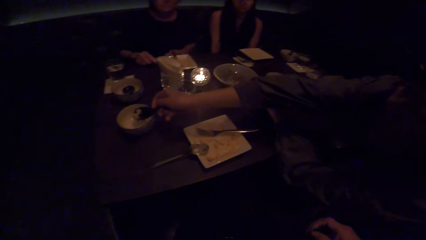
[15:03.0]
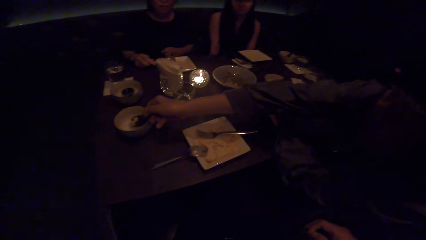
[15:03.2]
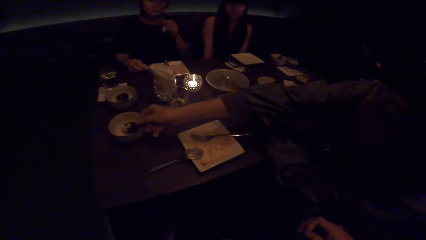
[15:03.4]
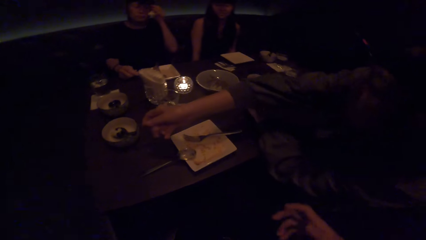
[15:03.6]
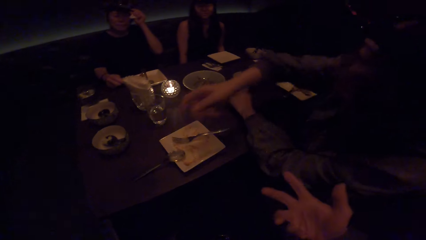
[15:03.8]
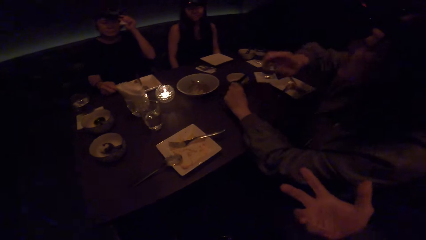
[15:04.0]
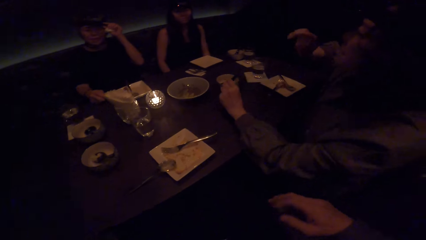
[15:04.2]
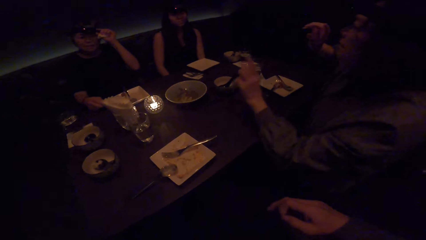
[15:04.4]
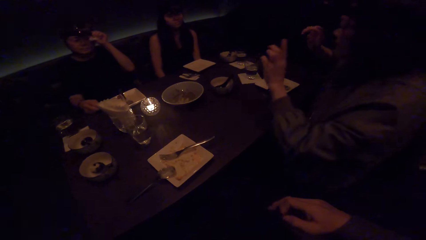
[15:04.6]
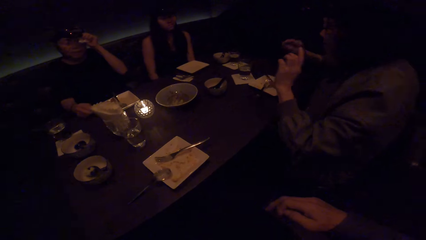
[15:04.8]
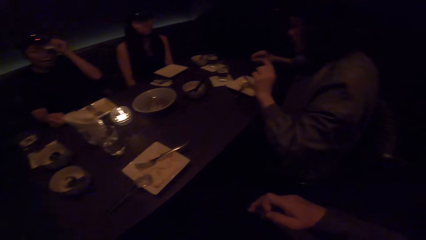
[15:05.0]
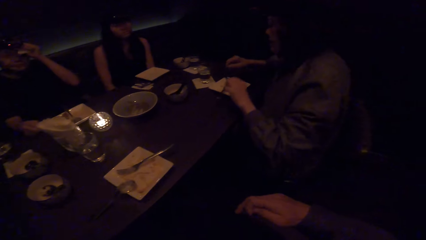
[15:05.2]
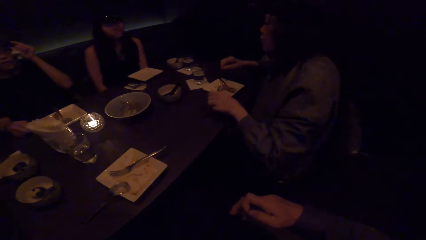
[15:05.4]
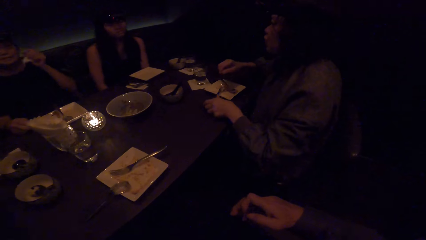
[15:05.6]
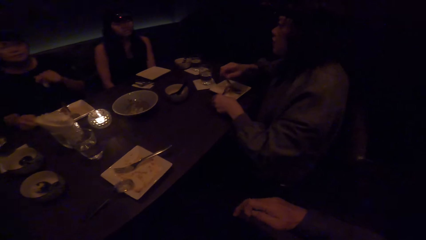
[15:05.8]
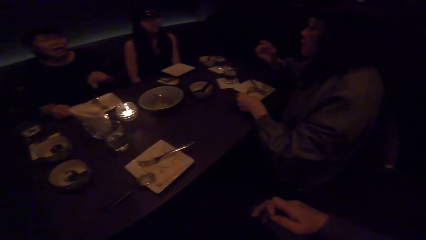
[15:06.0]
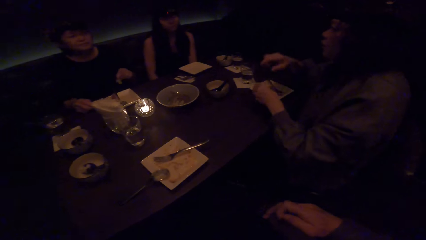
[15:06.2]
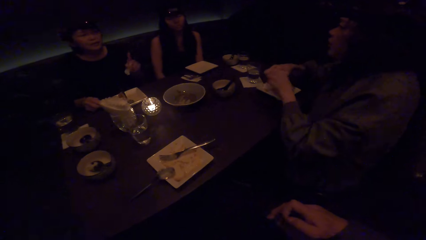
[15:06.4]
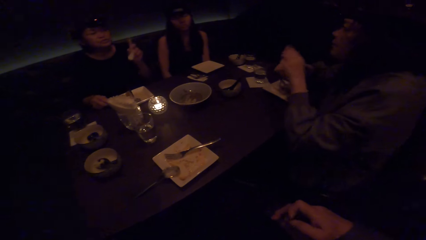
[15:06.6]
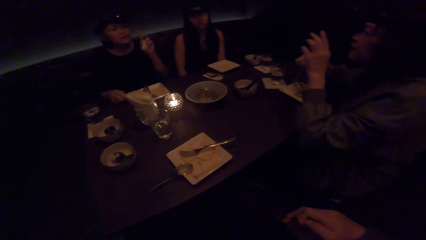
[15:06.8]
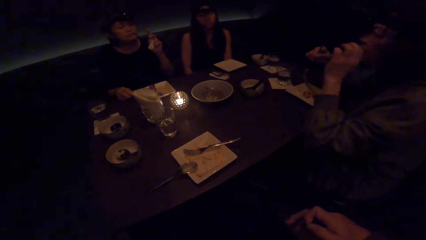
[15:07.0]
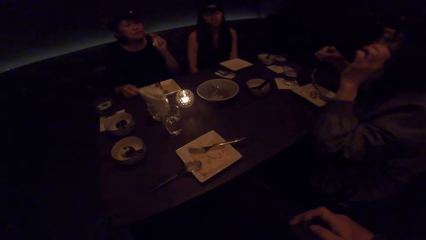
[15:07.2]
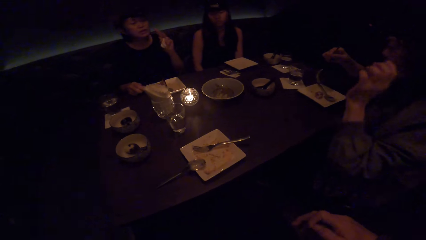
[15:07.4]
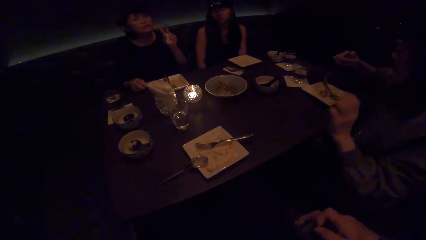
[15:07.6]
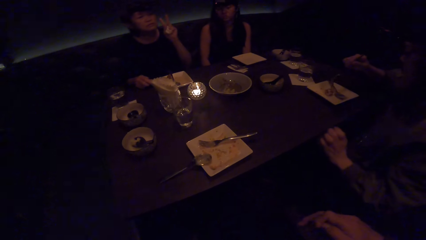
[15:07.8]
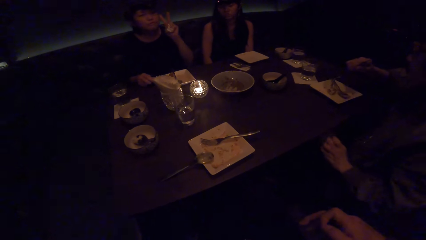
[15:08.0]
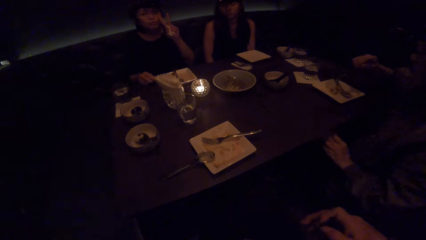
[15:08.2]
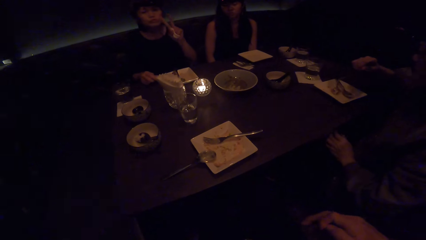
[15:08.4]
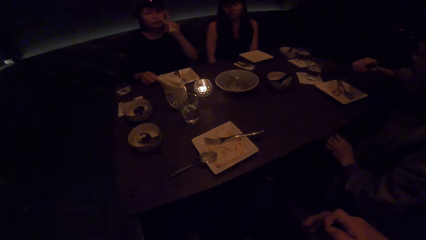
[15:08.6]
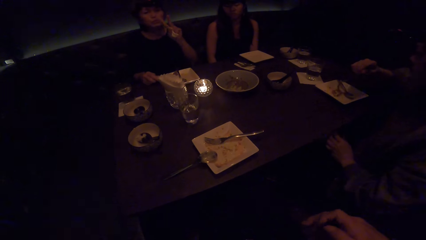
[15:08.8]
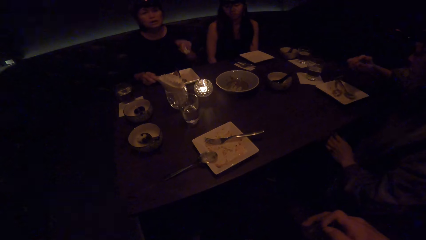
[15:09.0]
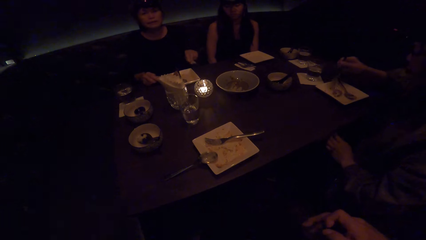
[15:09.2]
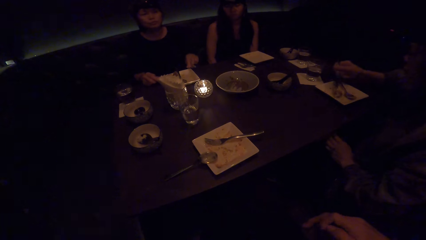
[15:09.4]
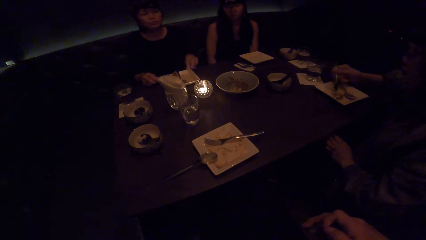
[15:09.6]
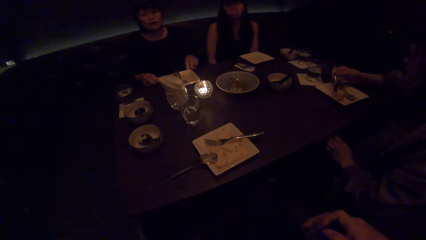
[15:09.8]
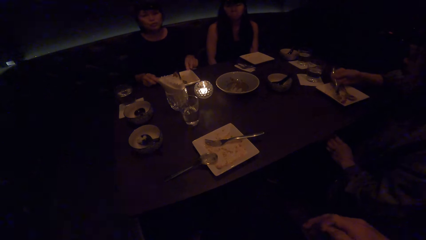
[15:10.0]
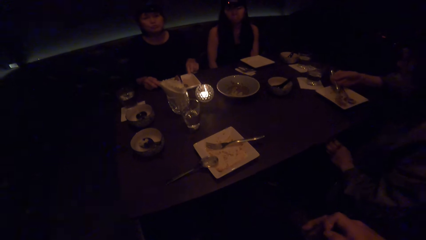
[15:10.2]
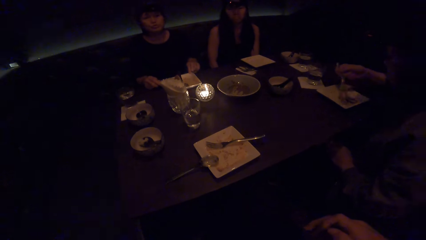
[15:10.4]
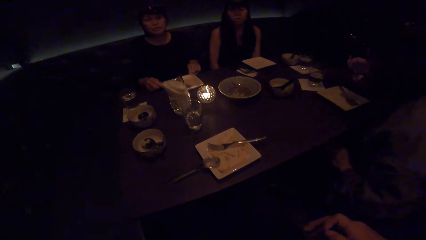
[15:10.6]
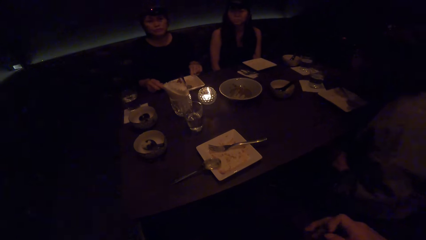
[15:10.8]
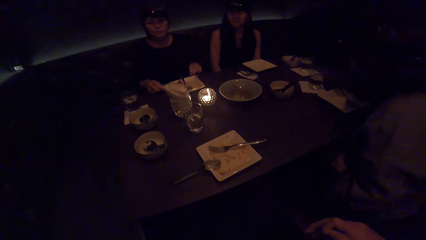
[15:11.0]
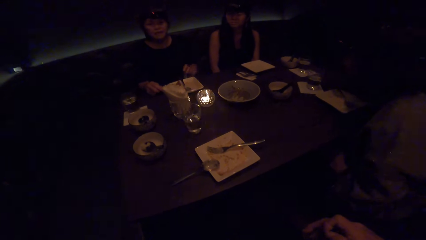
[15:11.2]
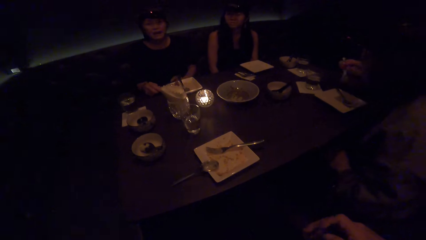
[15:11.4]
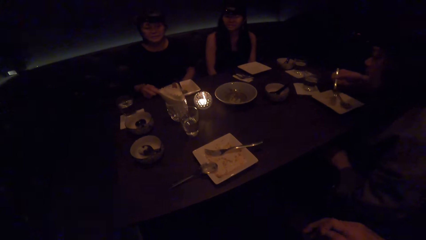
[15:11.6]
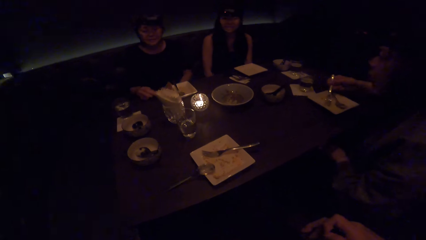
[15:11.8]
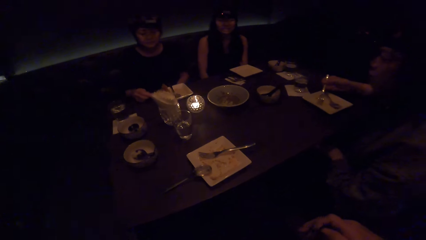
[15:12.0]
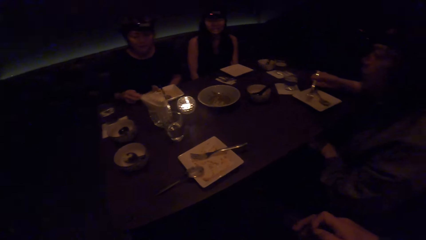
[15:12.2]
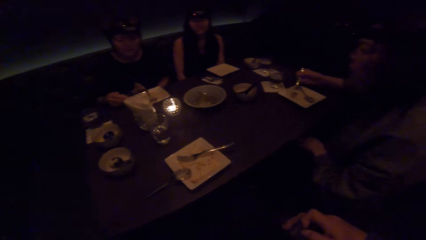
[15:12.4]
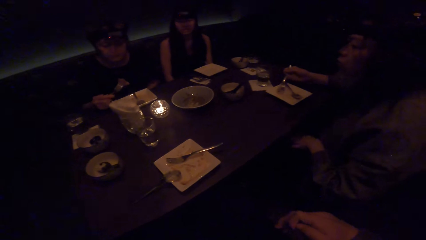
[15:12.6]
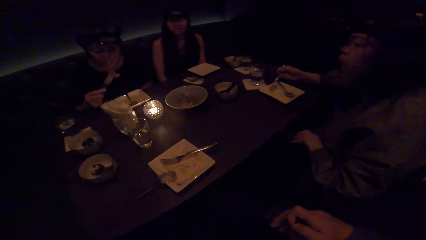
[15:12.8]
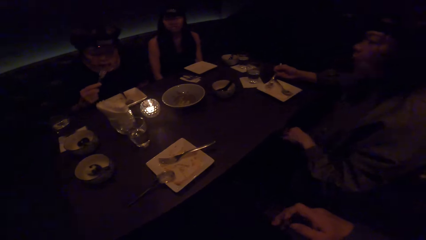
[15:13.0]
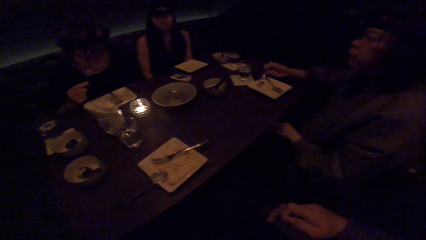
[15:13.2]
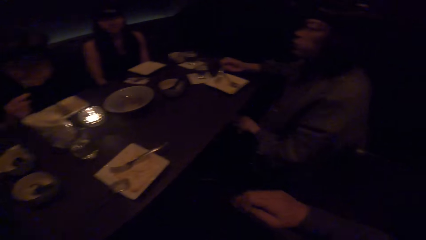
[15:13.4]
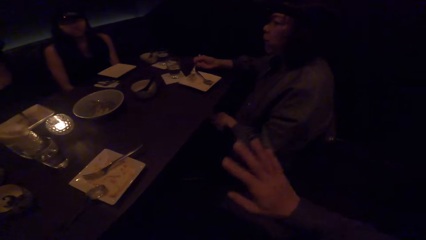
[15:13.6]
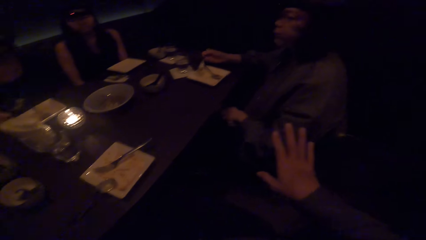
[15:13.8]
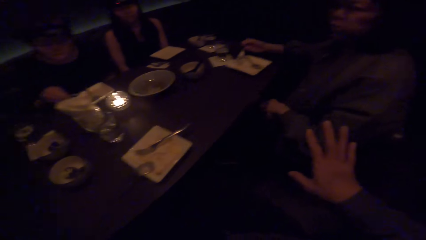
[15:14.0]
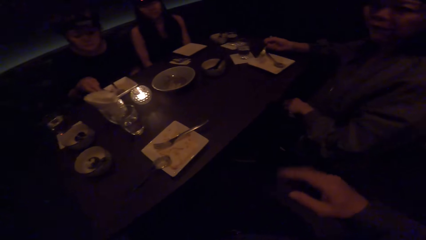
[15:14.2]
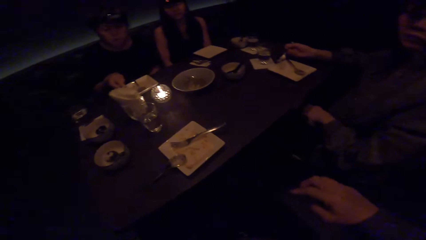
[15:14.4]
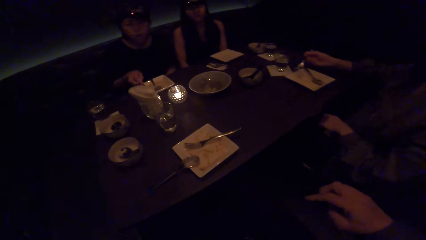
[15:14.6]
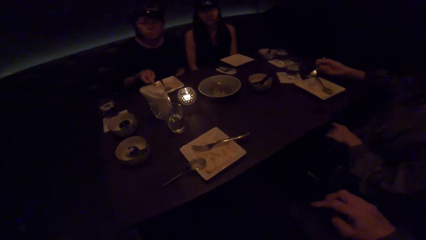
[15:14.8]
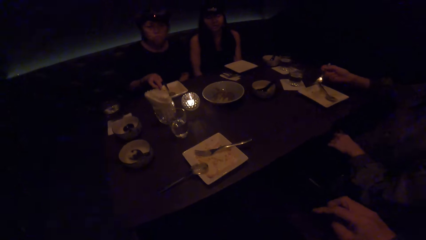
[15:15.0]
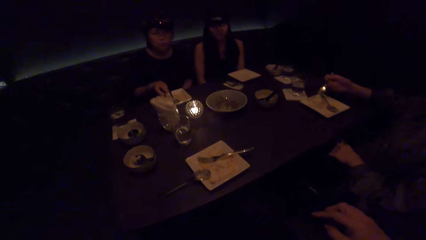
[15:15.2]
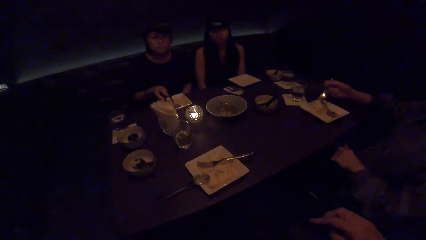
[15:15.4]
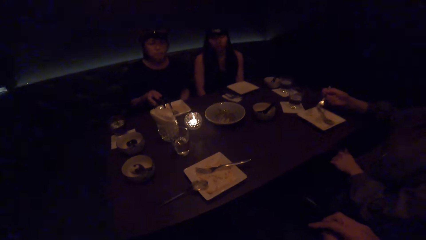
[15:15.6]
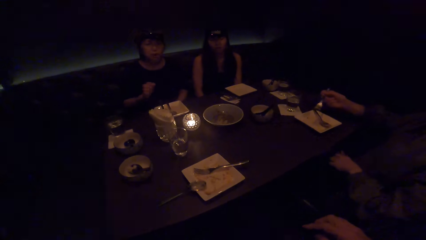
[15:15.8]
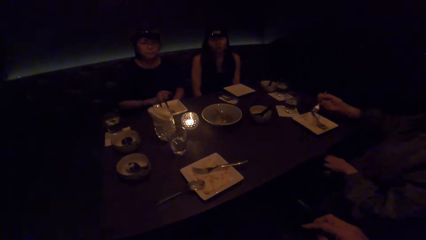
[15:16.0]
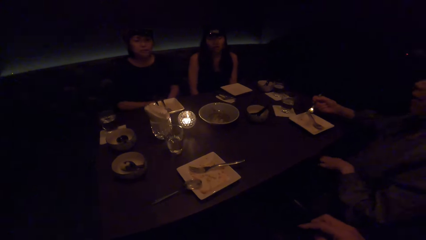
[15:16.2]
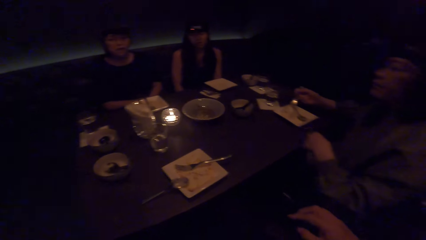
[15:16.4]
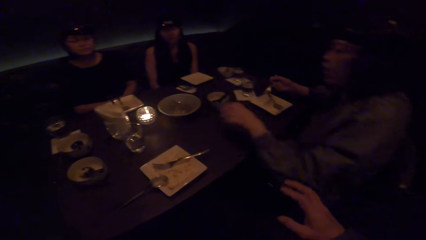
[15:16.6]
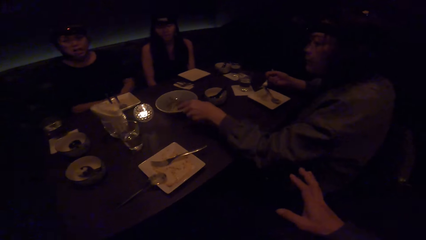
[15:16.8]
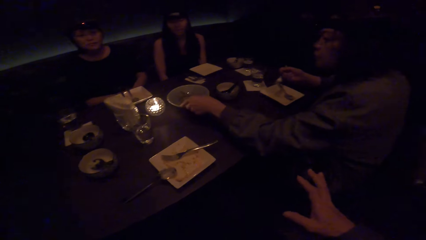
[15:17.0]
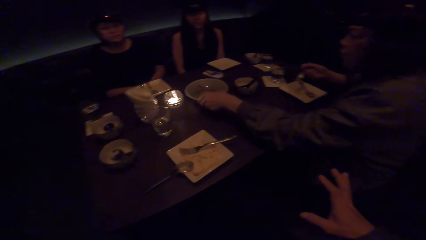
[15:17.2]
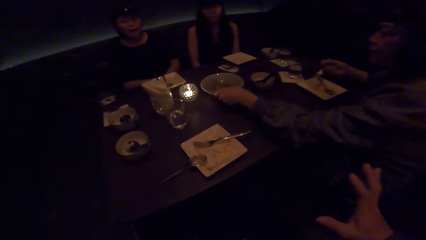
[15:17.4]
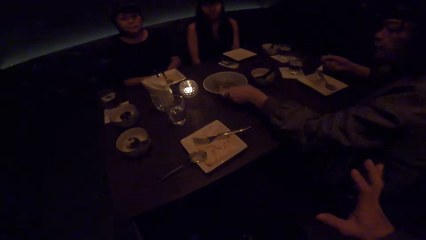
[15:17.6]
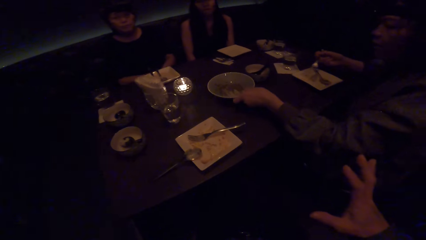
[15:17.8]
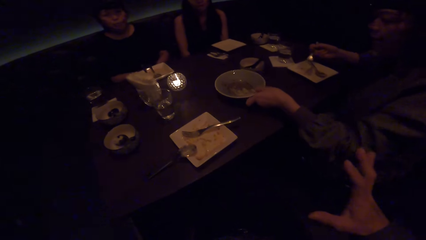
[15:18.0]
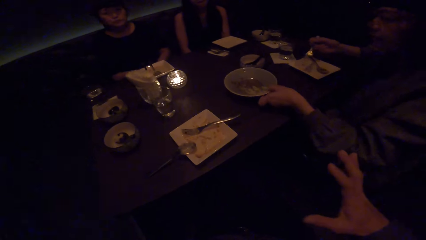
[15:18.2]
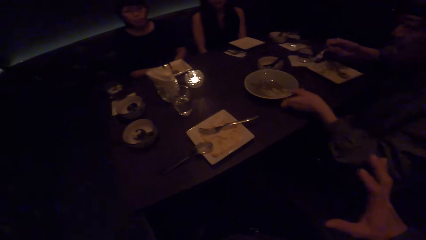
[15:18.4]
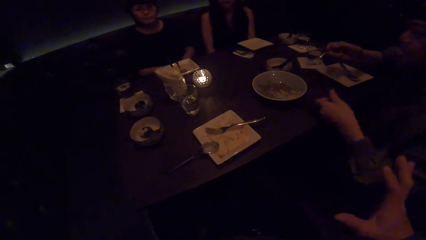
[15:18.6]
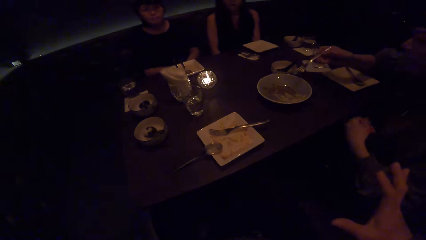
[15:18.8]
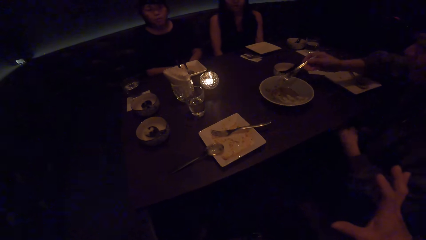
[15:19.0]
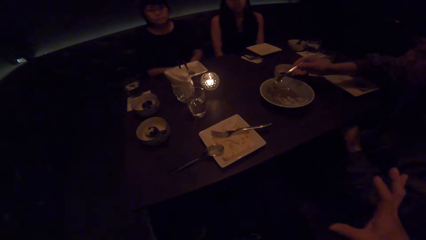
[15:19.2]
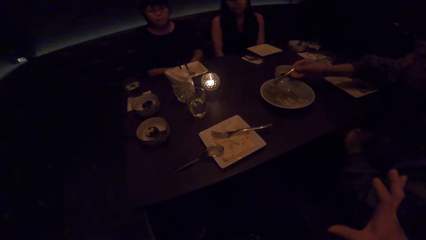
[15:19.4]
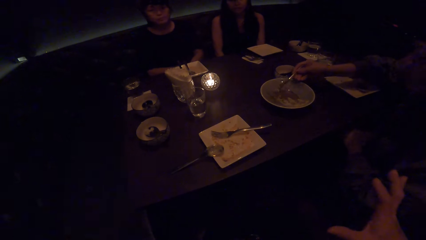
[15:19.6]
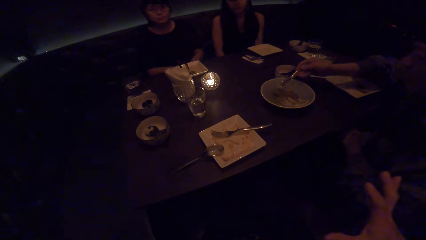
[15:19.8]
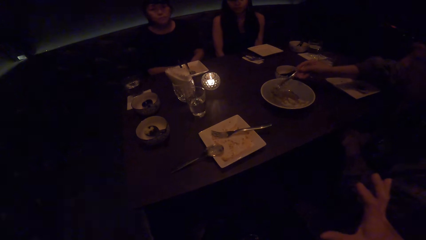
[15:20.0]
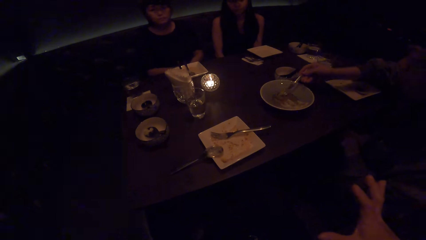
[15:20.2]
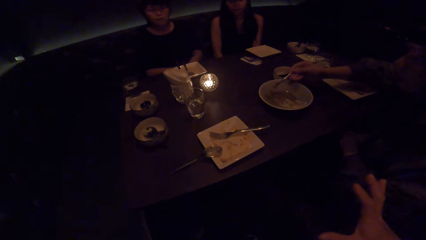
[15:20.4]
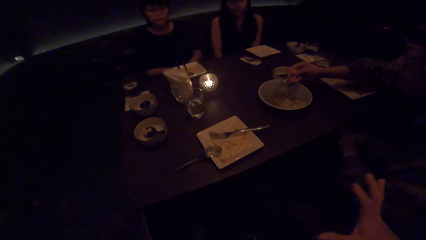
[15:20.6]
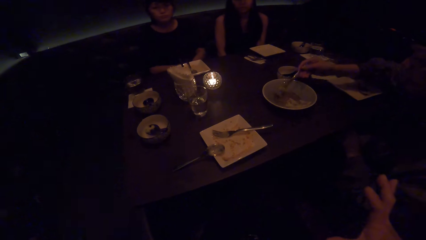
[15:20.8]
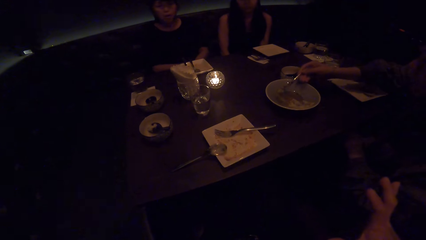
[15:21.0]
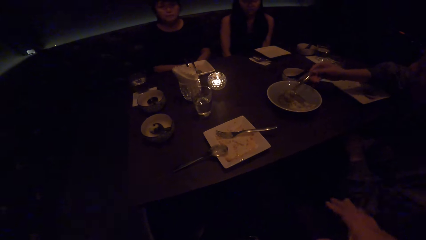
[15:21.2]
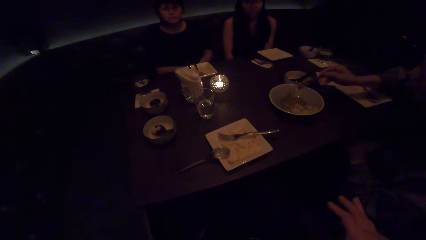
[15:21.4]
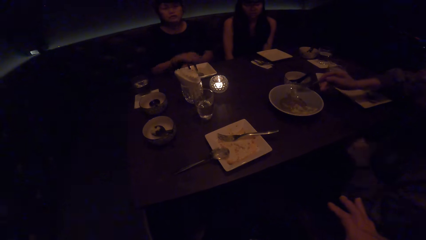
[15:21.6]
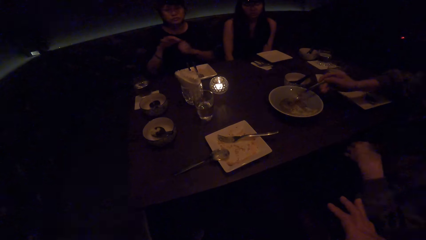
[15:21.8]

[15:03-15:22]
A woman drops the spoon in the plate with her right hand. The camera wearer moves the right hand. Another woman touches her head with a tissue paper. The camera wearer looks at the first woman. The first woman scoops food with the spoon. The camera wearer looks at the colleagues. A third woman converses to the camera wearer. The first woman puts the food in her mouth with the spoon. The camera wearer converses to the third woman. The second woman puts the food in her mouth with the spoon. The camera wearer looks at the colleagues, moves the right hand and converses to the third woman. They look at the third woman. The second woman drops the spoon in the plate with her right hand. The first woman moves a plate with her left hand. The first woman scoops food with the spoon.
